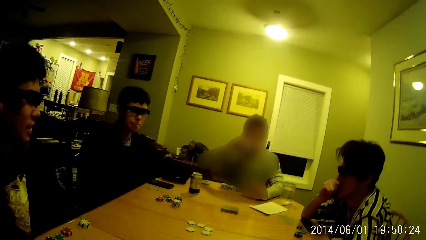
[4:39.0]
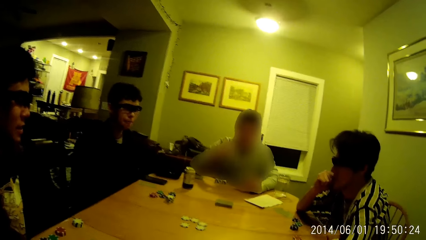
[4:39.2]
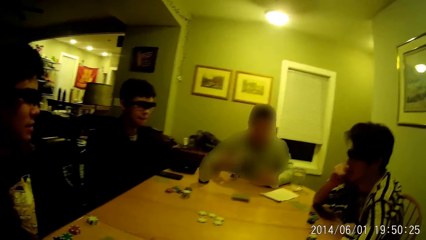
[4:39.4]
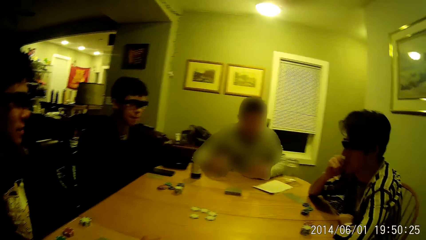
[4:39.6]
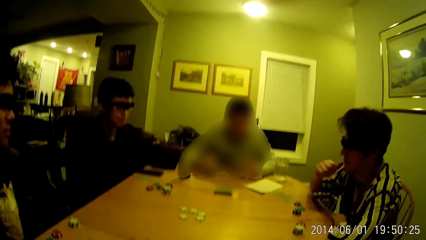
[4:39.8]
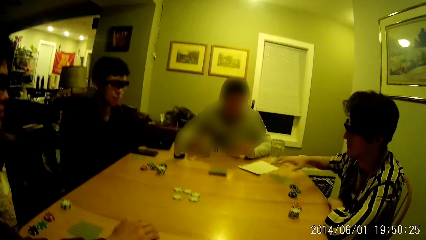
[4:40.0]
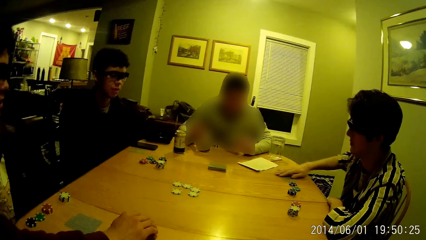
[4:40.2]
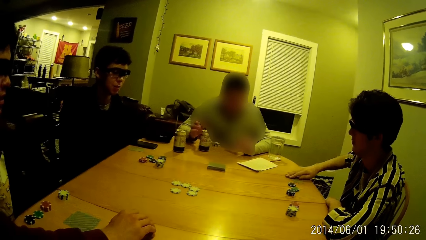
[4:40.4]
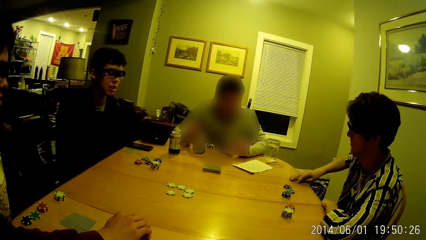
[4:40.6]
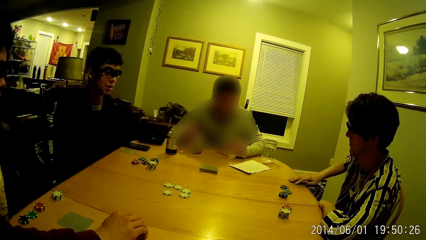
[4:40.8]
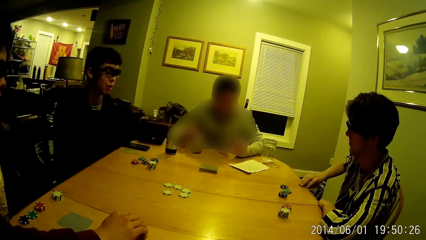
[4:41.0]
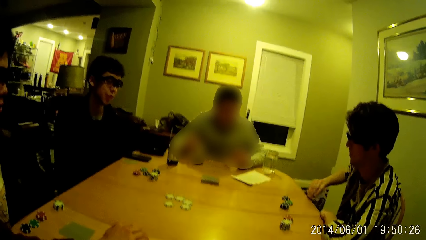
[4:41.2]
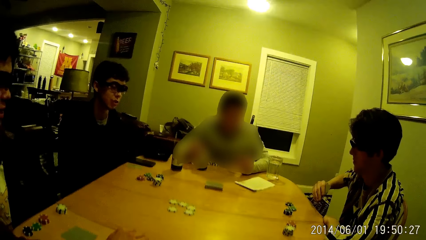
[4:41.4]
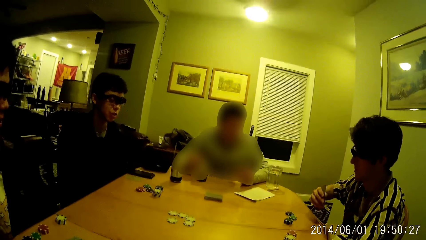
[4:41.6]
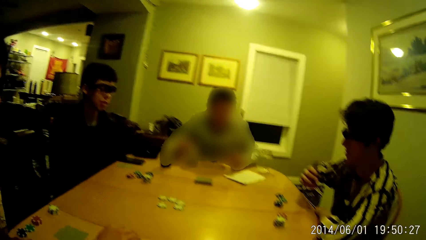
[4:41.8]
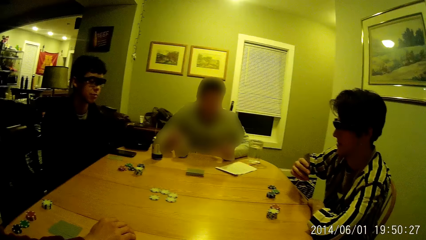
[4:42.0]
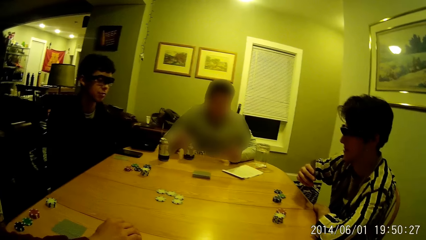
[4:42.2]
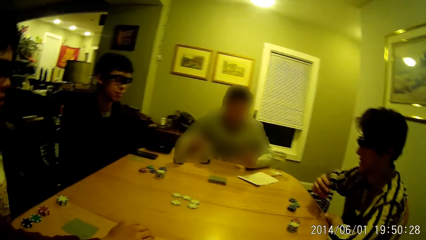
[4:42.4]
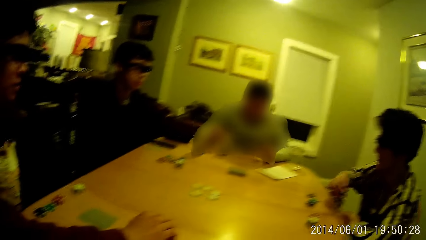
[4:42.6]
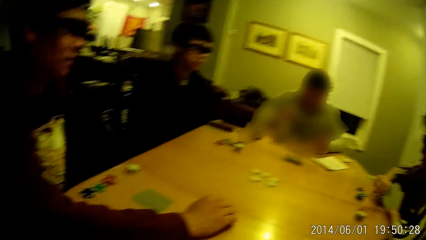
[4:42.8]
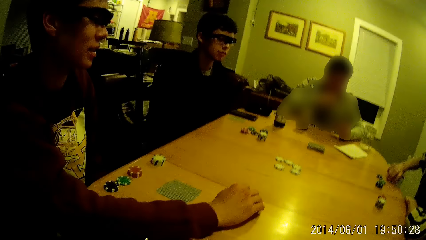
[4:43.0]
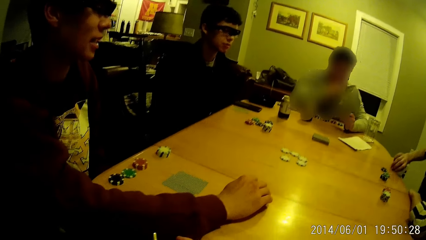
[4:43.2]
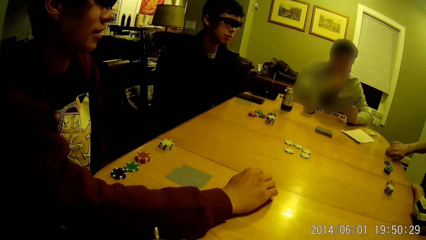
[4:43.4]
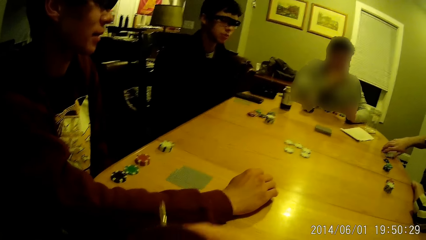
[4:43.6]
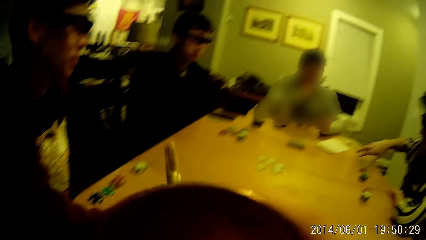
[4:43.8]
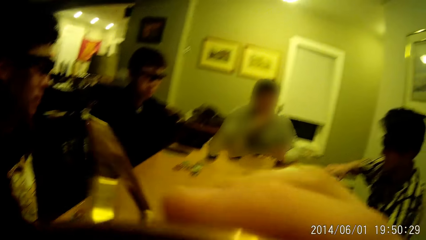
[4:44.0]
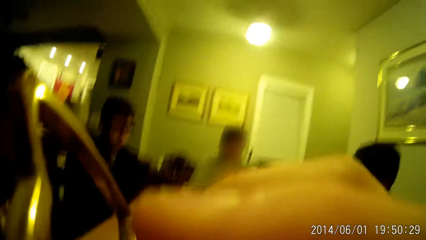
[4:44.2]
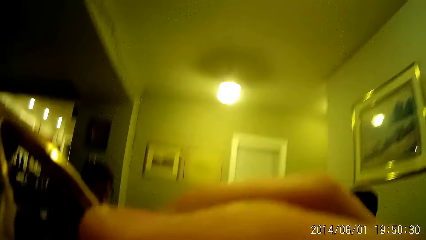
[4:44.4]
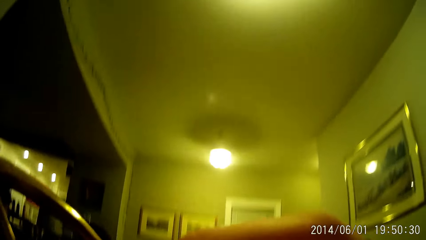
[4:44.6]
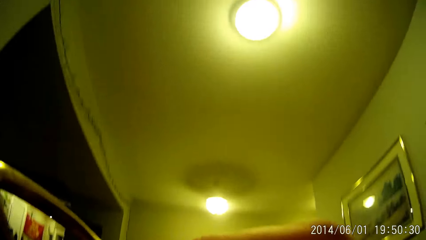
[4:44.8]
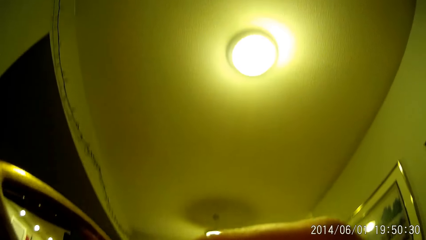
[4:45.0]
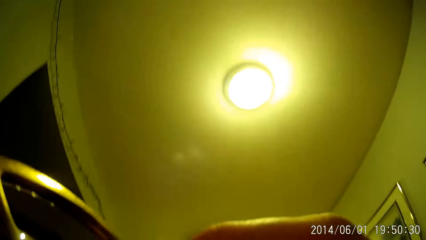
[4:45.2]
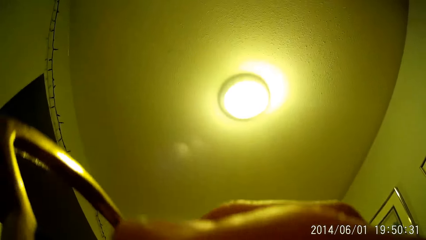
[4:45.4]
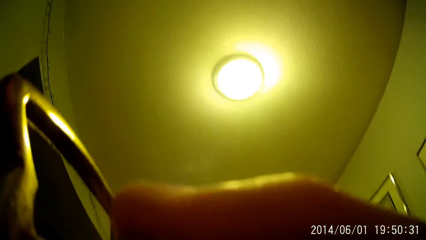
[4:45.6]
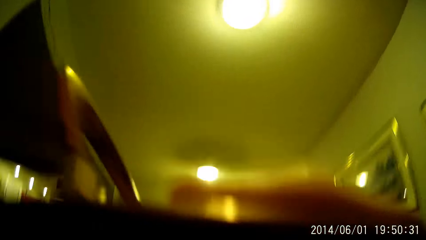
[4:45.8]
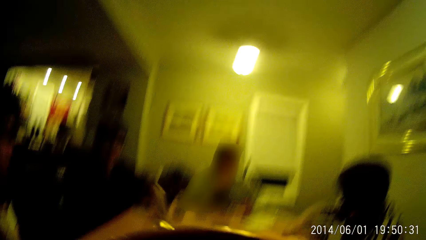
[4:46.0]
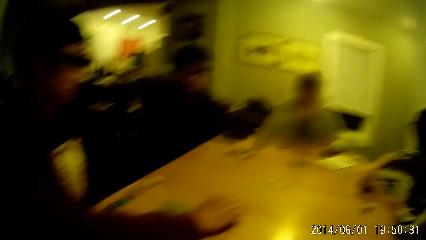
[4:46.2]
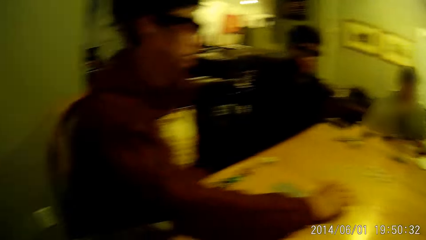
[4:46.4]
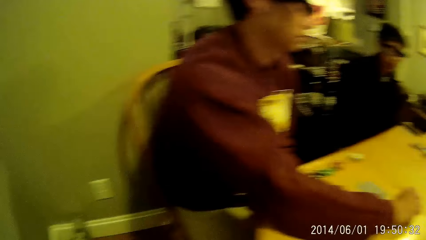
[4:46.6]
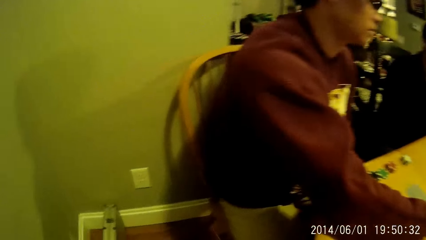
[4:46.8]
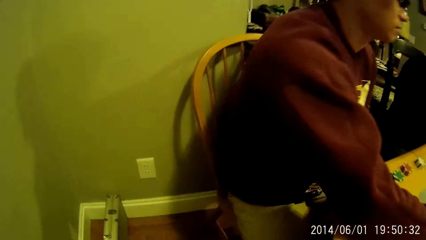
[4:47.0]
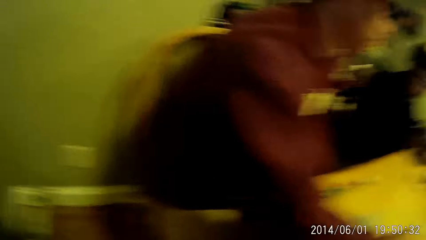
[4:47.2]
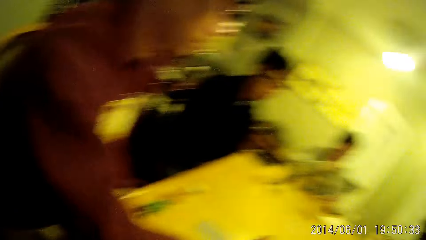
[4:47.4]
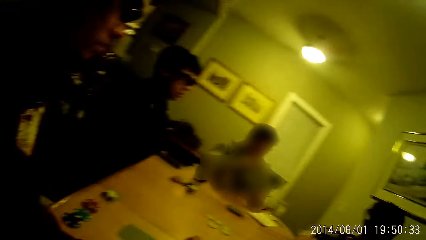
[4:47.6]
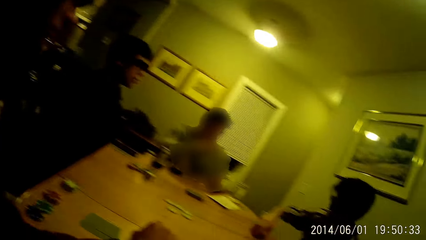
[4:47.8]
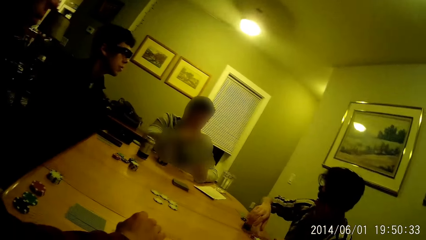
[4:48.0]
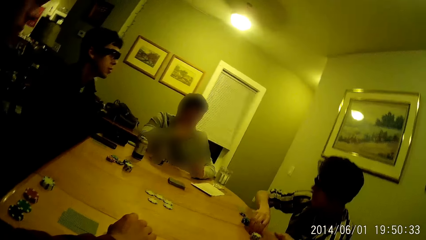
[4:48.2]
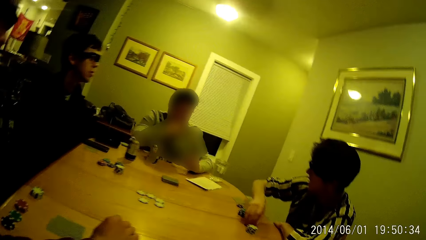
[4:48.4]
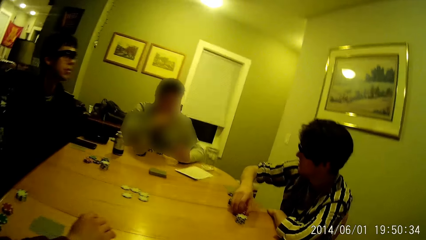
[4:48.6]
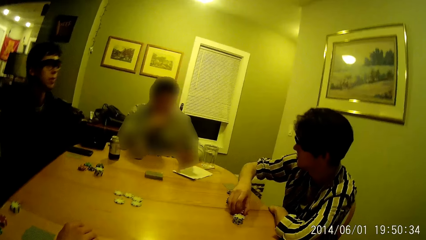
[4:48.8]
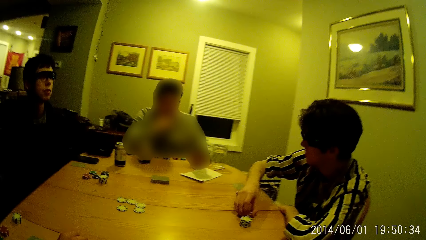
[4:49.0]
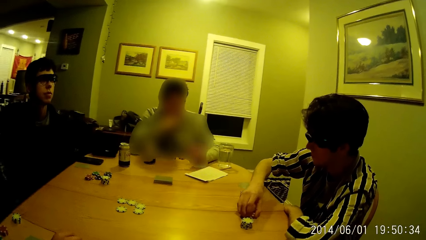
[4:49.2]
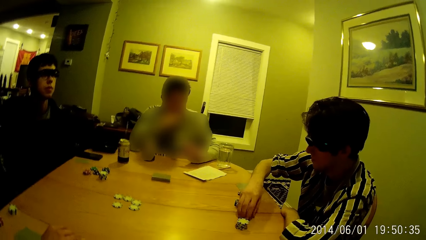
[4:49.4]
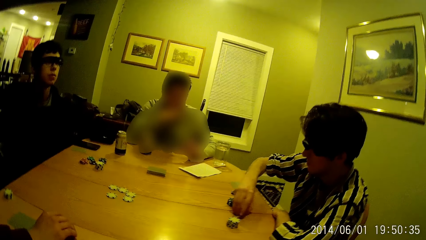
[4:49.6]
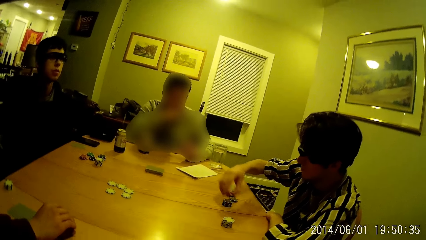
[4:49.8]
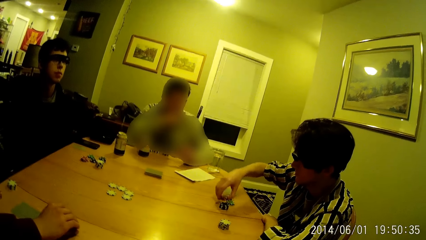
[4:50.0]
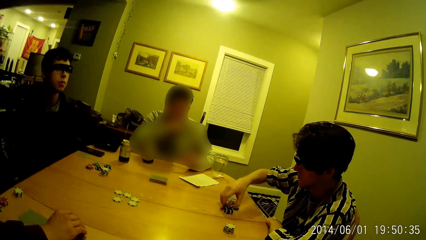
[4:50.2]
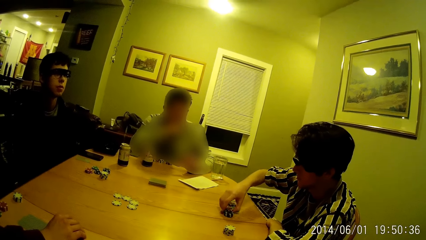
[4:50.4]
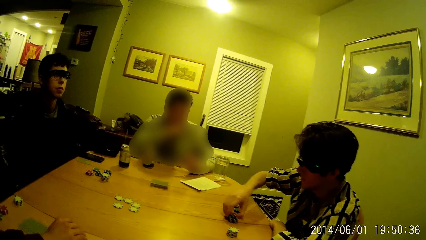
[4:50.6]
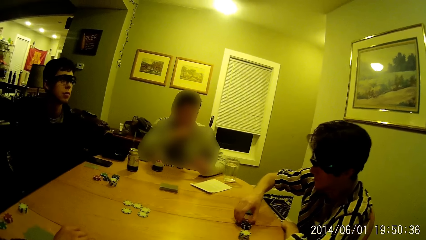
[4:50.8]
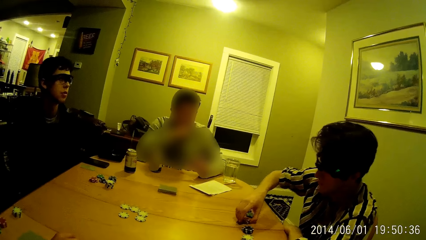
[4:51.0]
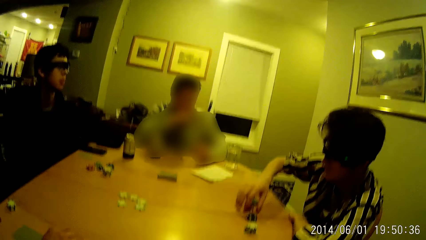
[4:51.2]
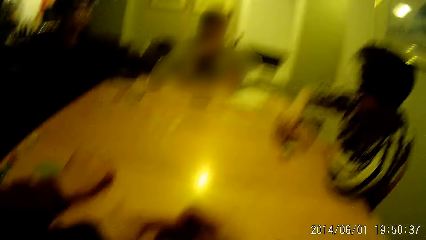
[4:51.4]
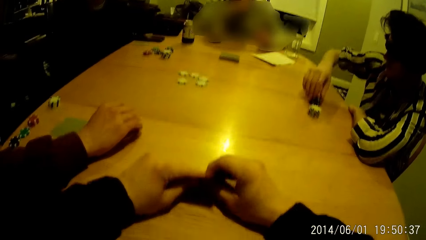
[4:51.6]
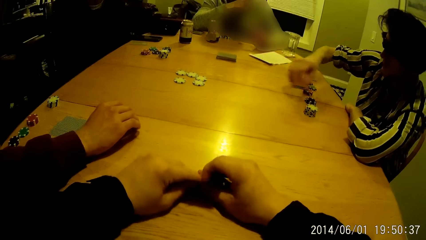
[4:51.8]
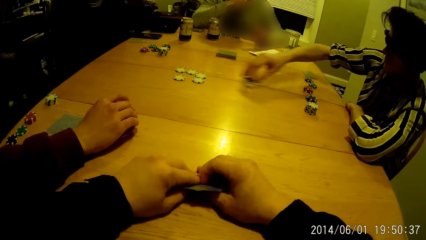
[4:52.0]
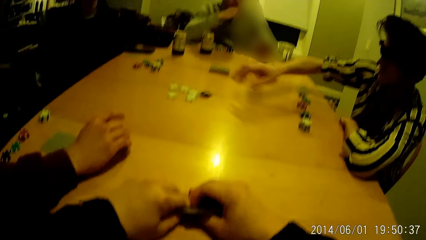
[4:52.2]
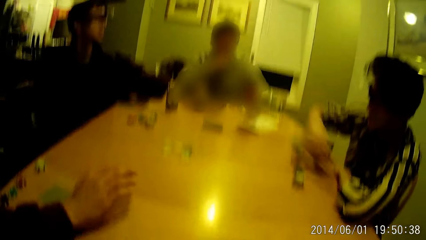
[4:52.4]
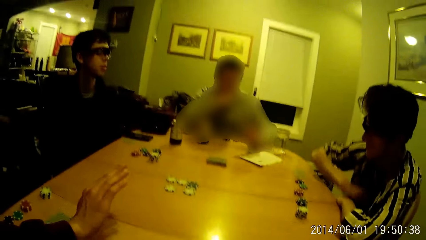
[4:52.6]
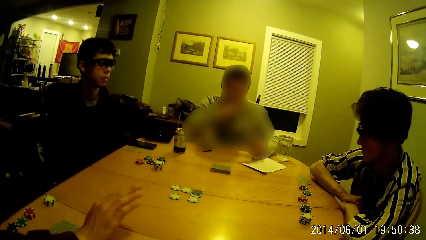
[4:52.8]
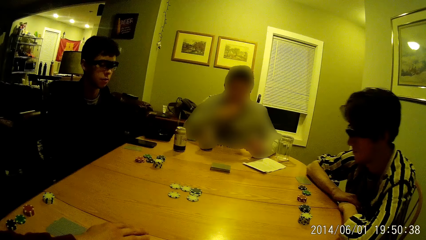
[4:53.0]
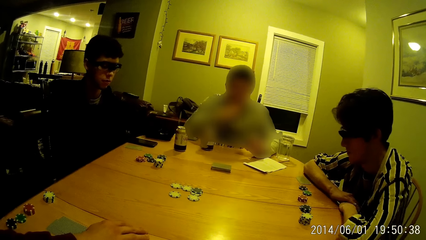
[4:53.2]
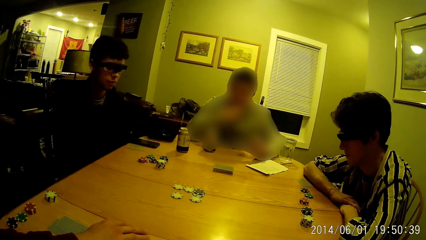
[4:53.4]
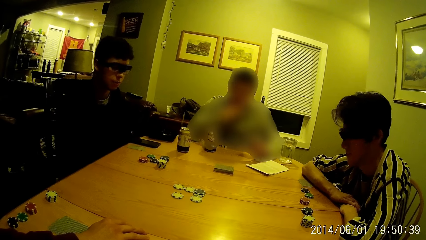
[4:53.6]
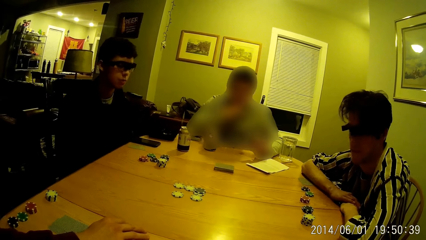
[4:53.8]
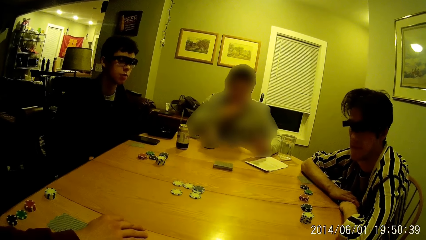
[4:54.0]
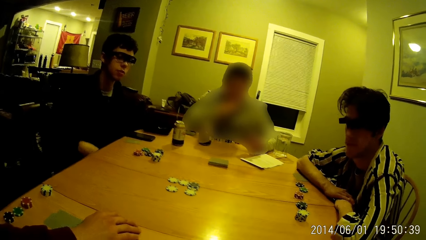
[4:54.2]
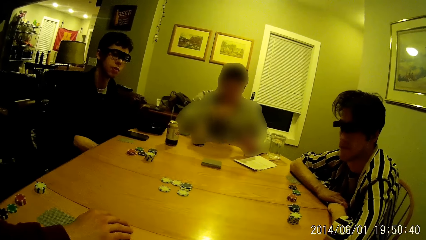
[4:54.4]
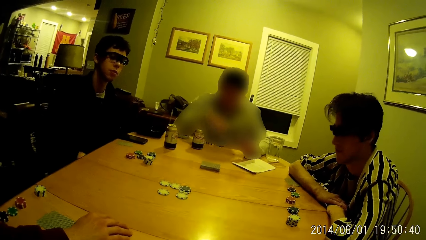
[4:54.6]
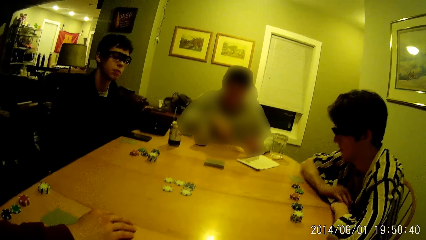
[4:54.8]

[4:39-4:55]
A man drops the canned drink in his right hand on the table. Another man picks up his card from the table with his right hand. The camera wearer sips from a cup on the table with his right hand. A third man interacts with the first man. The first man moves some poker chips on the table with his right hand. A fourth man interacts with the third man. The first man picks up a poker chip on the table with his right hand. The camera wearer holds some cards in his hands on the table. The first man throws the poker chip on the table with his right hand. The first man plays the poker game.
